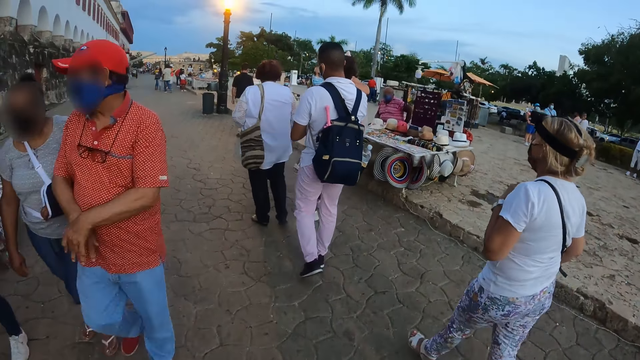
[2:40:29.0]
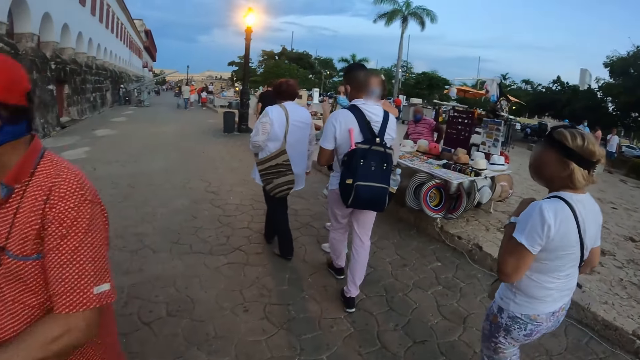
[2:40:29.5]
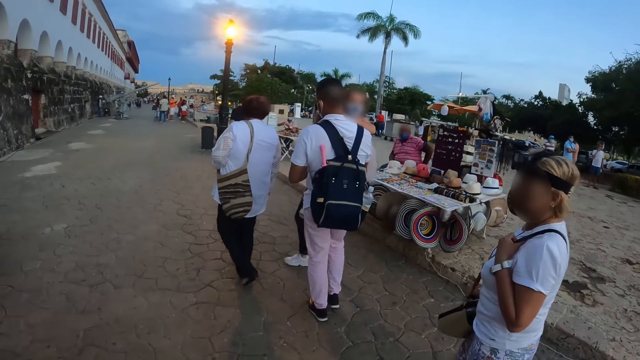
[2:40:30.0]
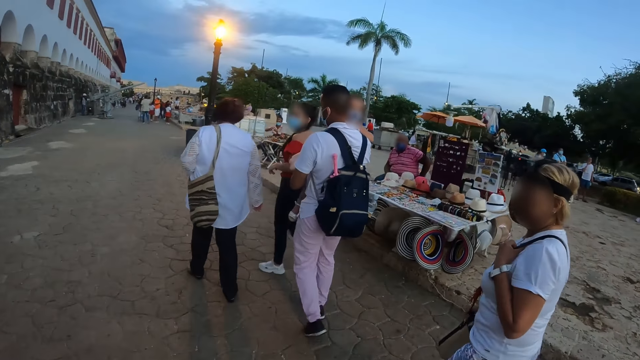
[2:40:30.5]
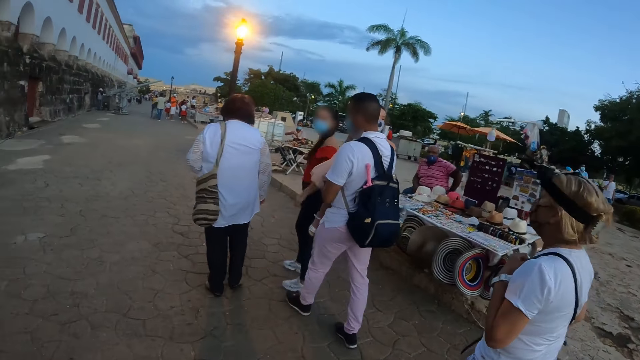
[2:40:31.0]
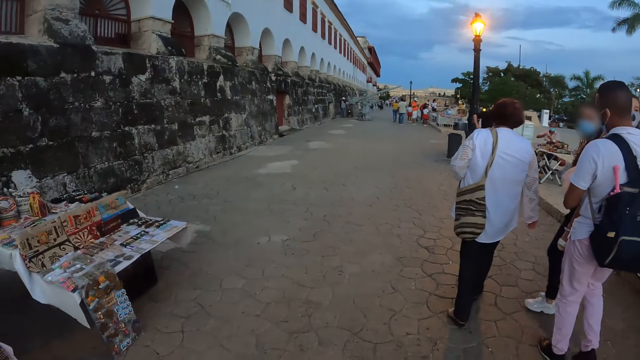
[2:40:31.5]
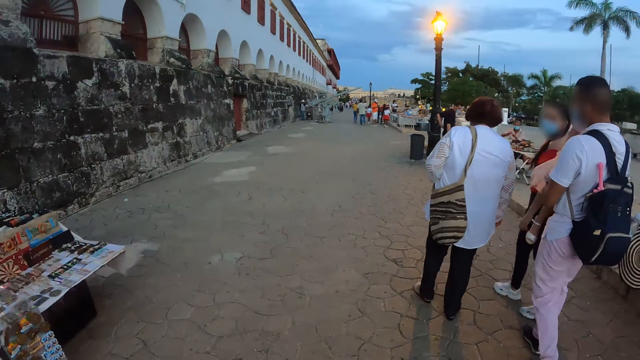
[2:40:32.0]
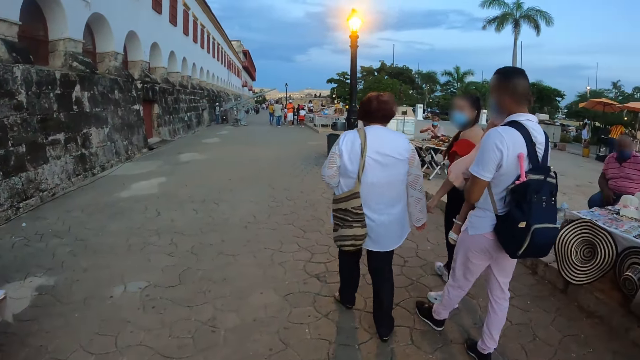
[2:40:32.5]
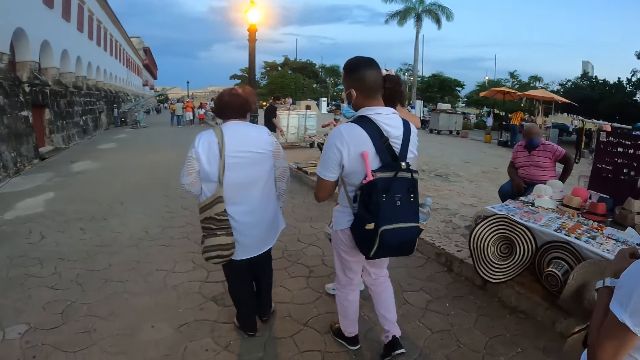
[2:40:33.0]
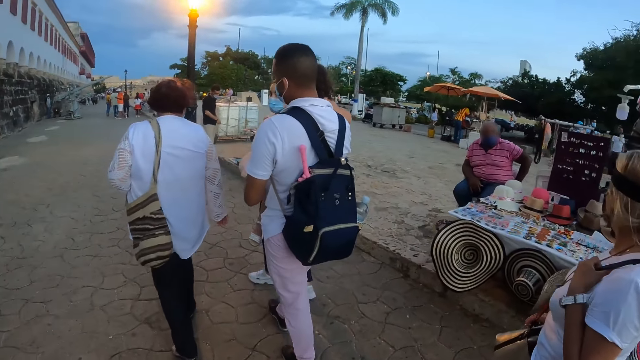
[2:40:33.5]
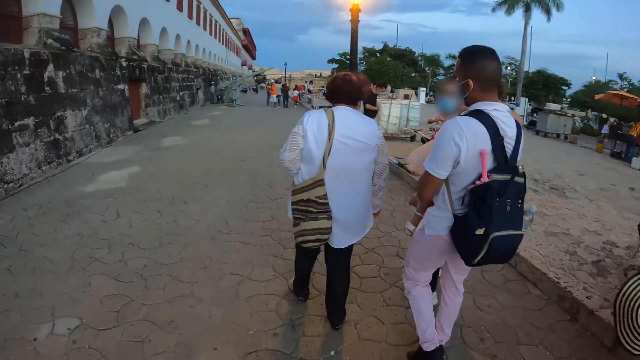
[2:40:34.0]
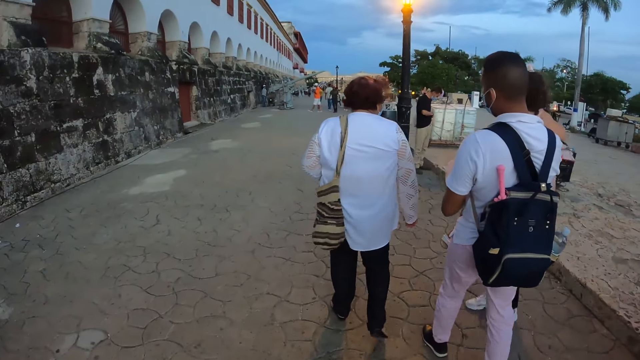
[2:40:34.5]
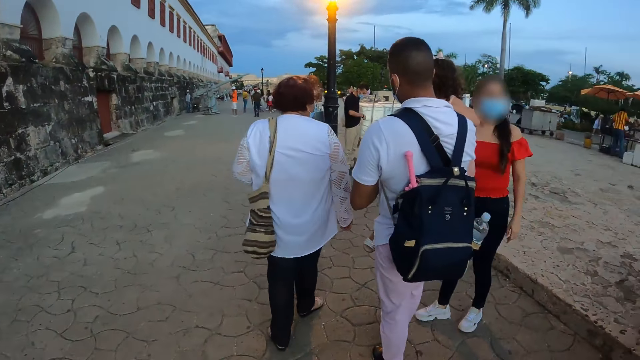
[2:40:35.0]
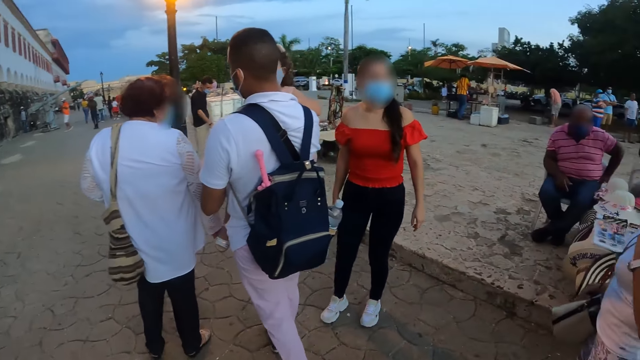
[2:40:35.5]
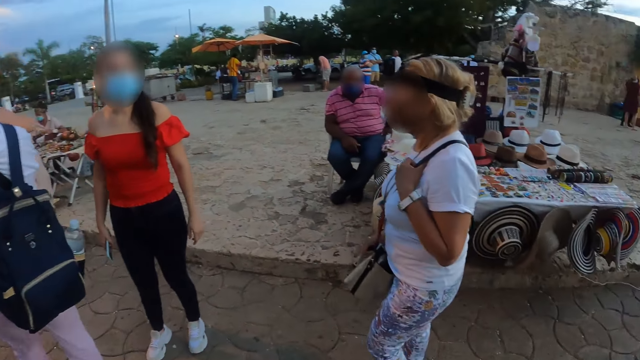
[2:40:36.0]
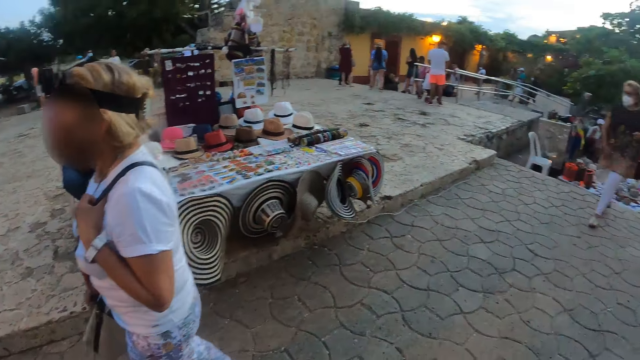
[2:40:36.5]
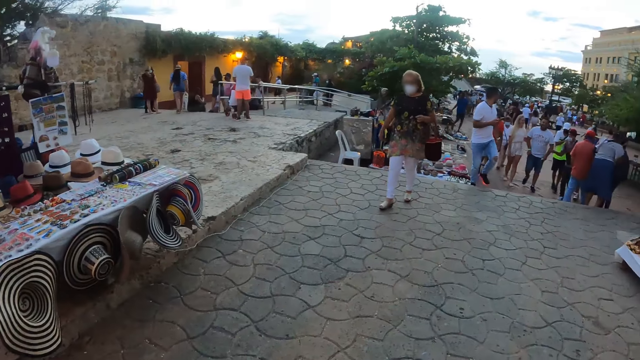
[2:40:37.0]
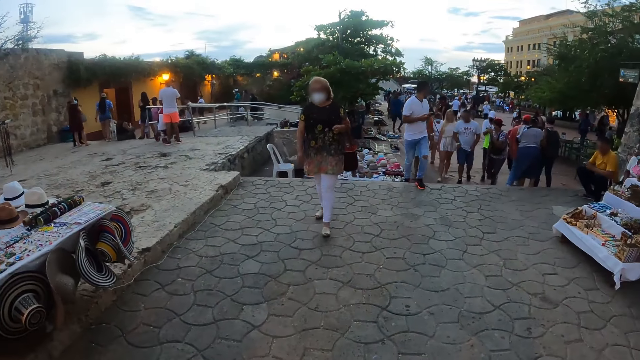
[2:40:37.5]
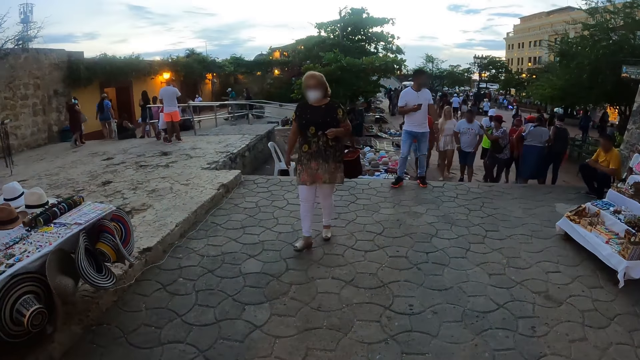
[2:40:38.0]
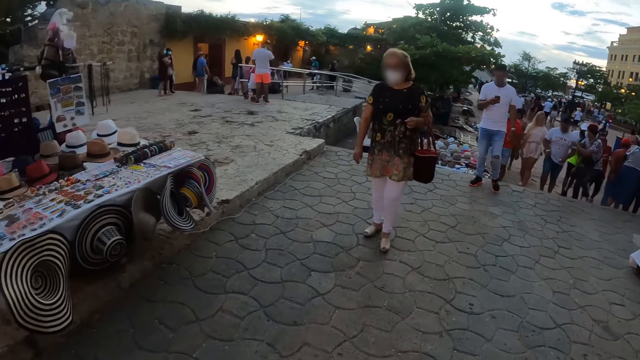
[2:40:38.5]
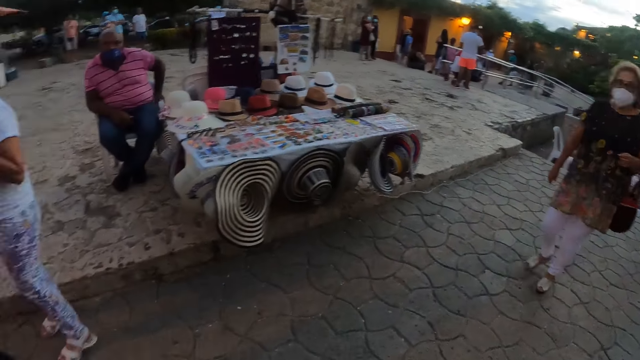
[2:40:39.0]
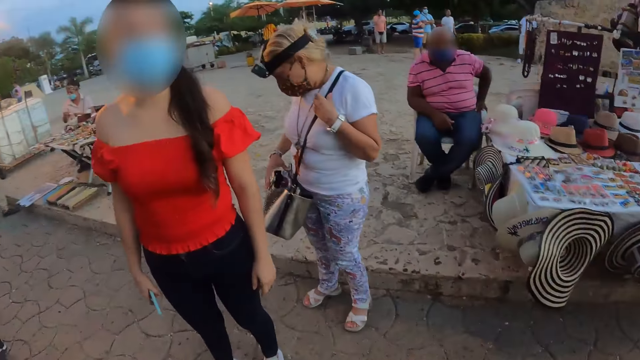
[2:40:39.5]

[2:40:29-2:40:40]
The camera wearer walks around the park. A woman walks around the park. The camera wearer looks around the park.

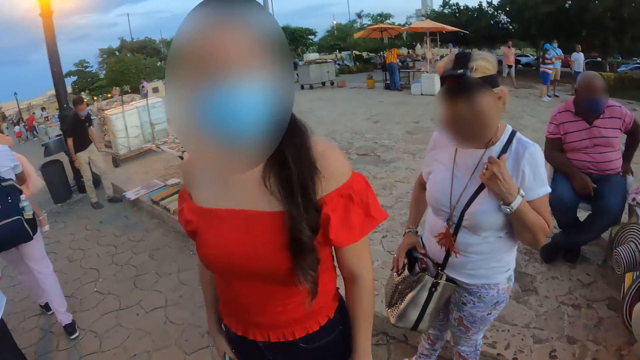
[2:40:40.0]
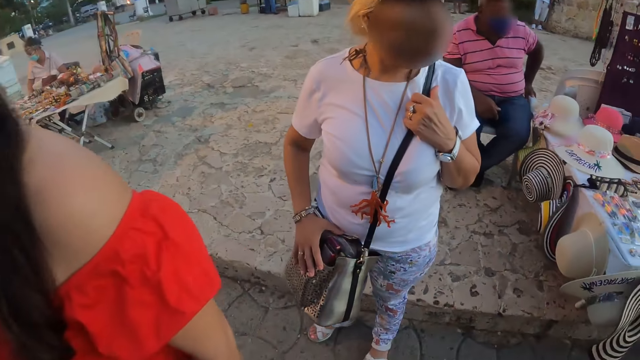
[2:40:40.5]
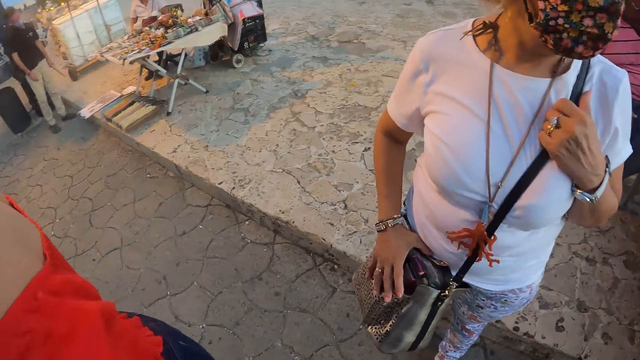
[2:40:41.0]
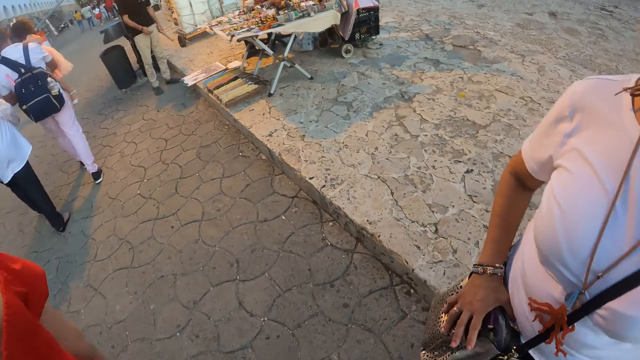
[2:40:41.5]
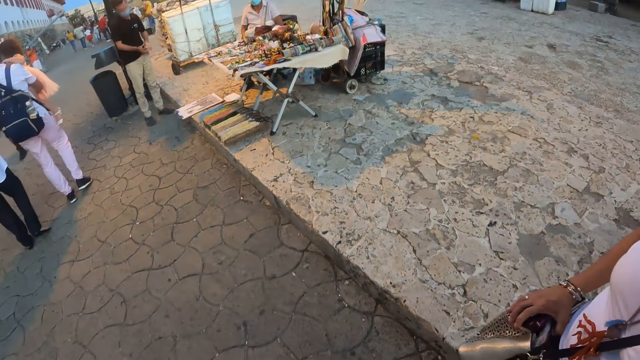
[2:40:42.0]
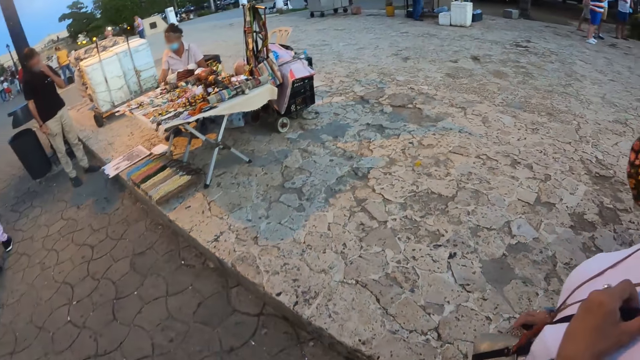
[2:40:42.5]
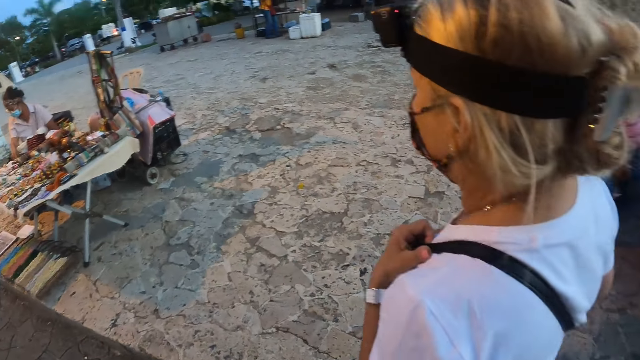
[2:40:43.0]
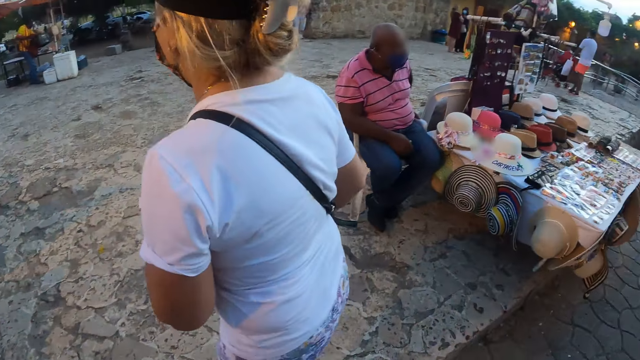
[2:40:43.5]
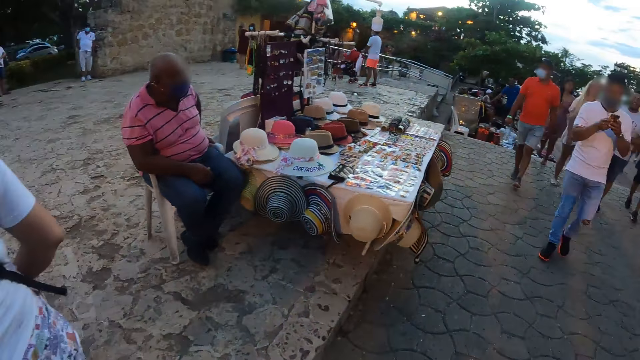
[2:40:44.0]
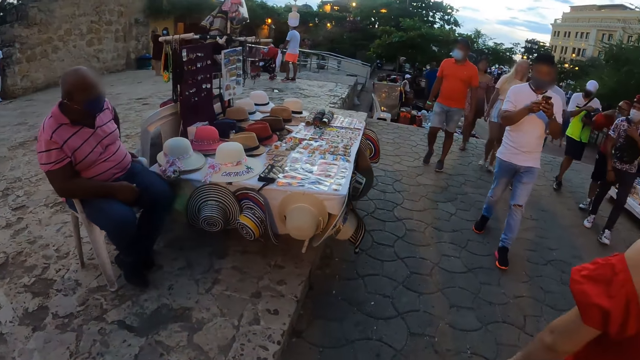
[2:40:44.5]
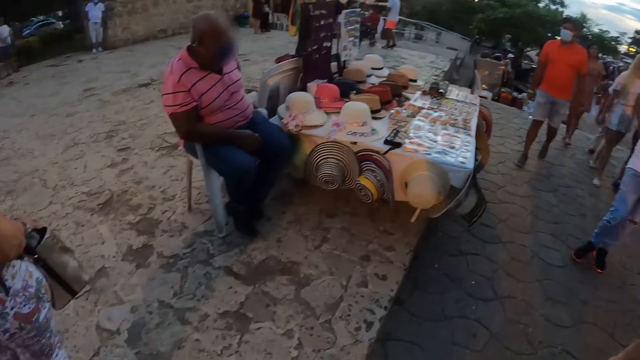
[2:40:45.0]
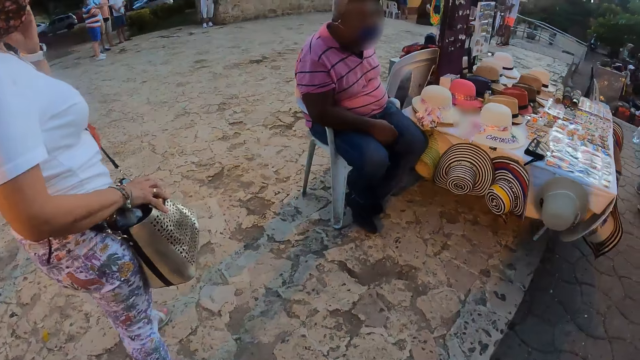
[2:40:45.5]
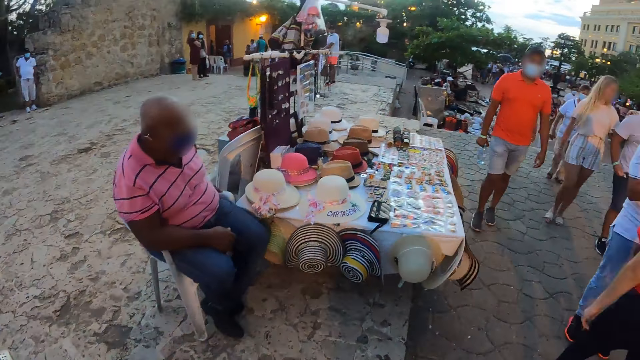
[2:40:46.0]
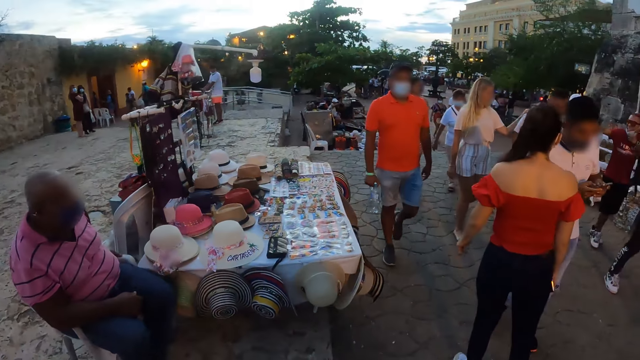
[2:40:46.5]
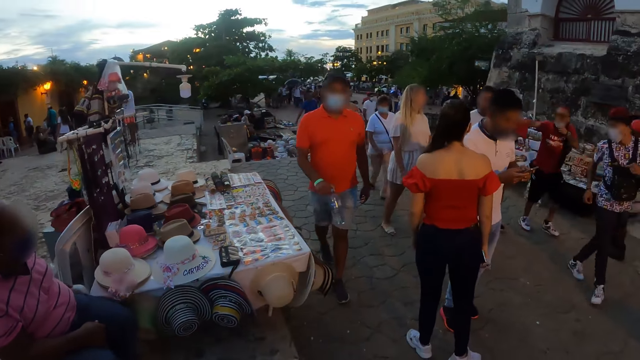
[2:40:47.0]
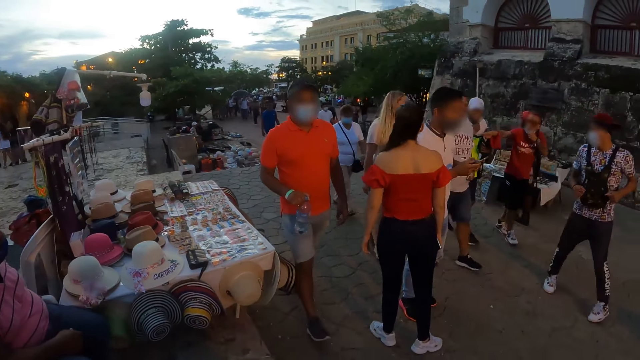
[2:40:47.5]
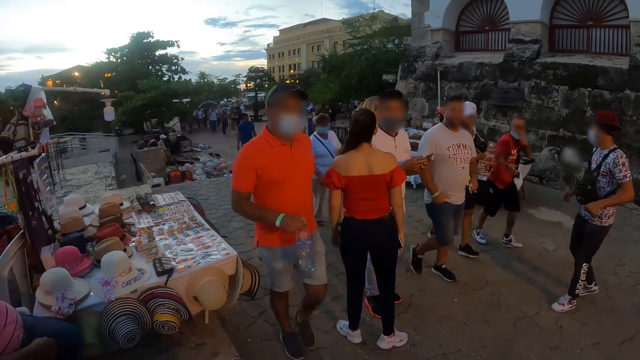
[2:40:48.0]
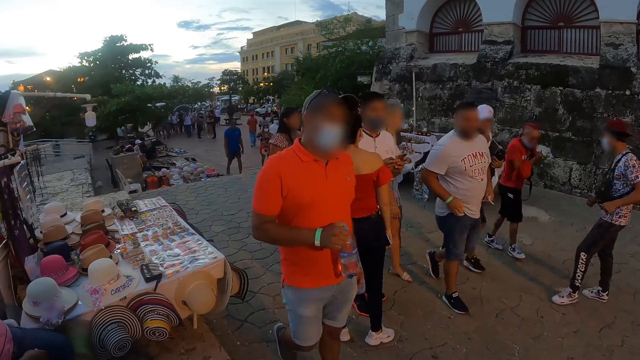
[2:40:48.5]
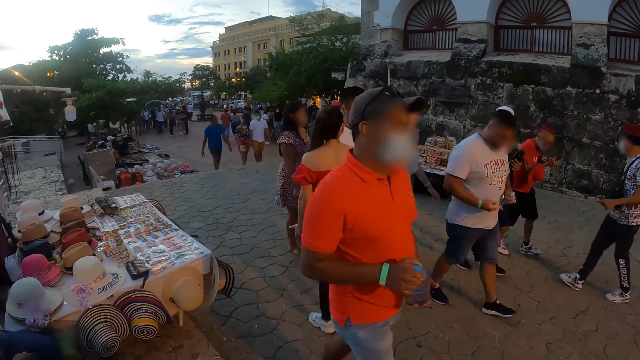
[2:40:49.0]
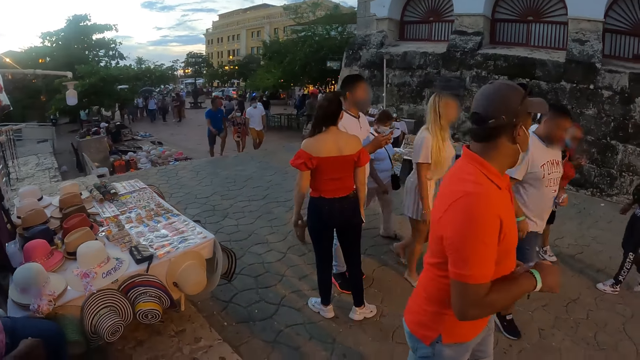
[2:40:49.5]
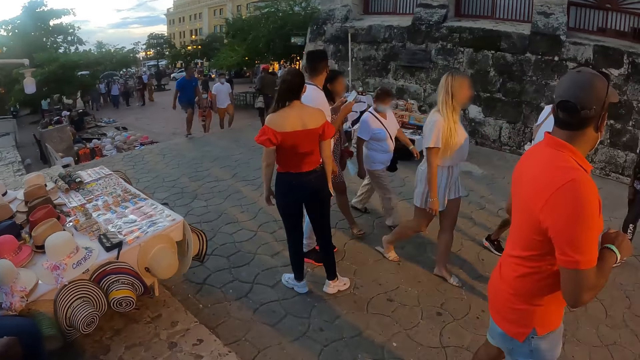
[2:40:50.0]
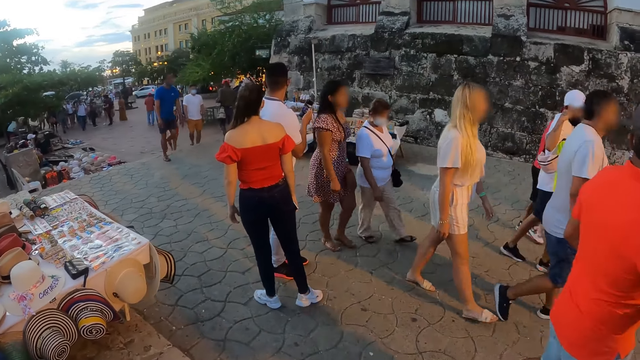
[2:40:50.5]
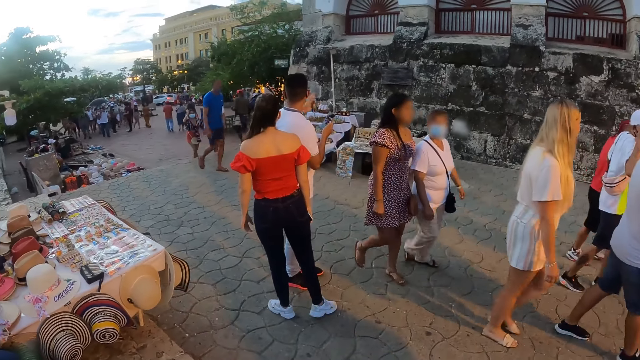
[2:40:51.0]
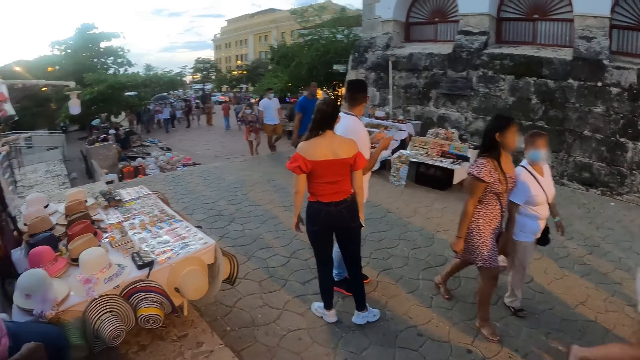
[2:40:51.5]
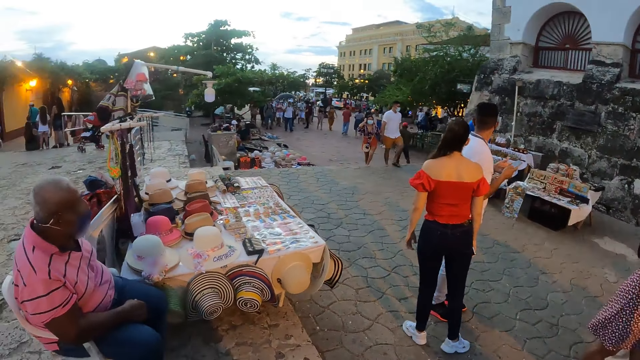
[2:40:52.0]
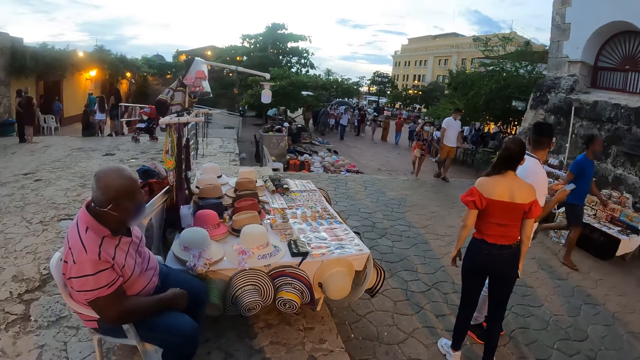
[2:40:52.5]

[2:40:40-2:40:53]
A woman stands in the park. The camera wearer looks around the park. The woman walks around the park. The camera wearer looks around the park.
